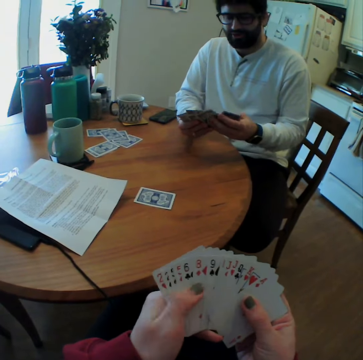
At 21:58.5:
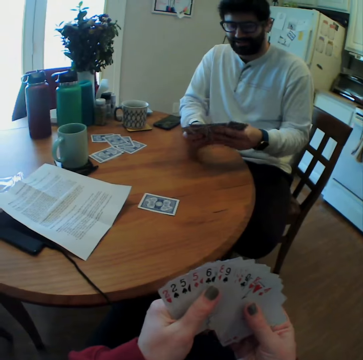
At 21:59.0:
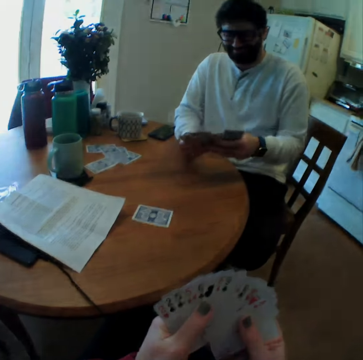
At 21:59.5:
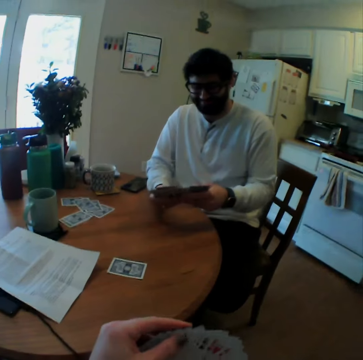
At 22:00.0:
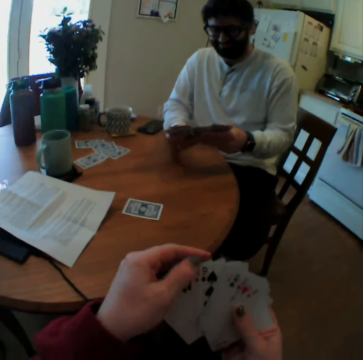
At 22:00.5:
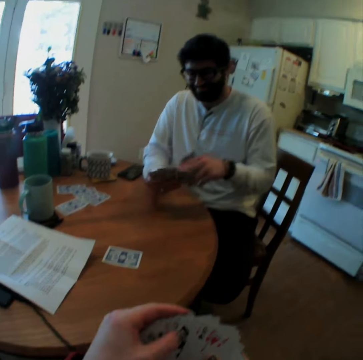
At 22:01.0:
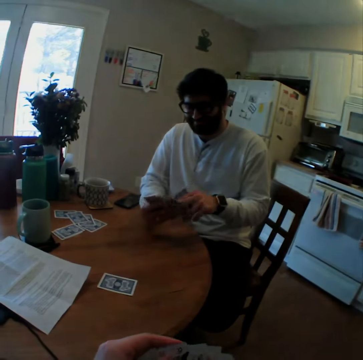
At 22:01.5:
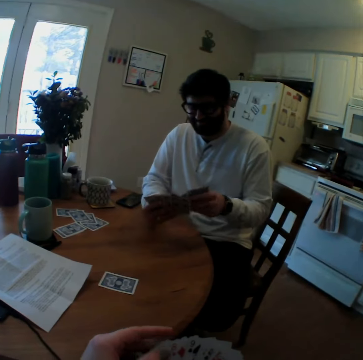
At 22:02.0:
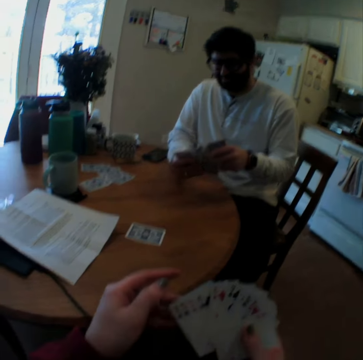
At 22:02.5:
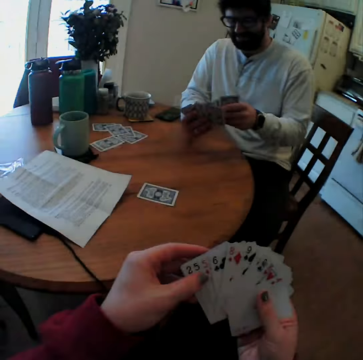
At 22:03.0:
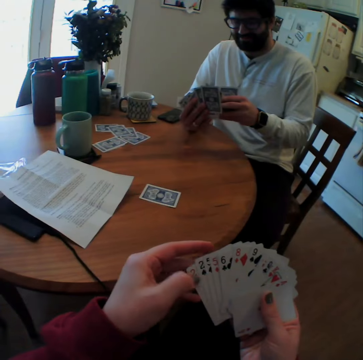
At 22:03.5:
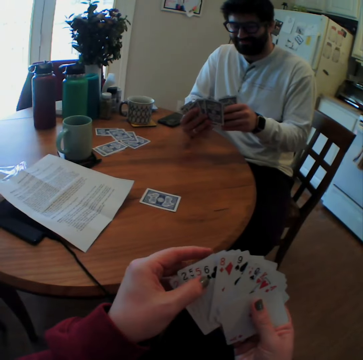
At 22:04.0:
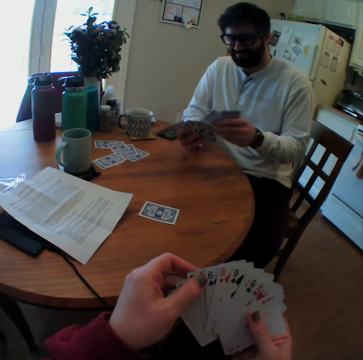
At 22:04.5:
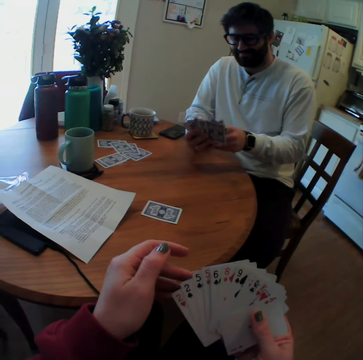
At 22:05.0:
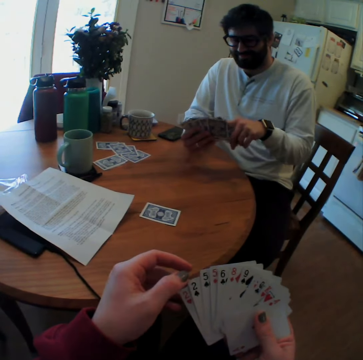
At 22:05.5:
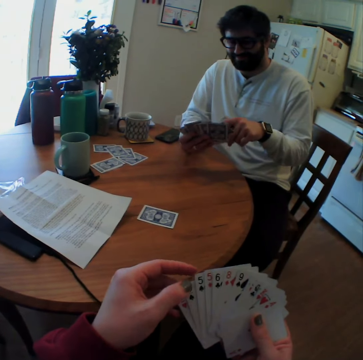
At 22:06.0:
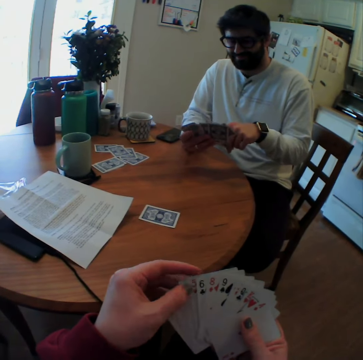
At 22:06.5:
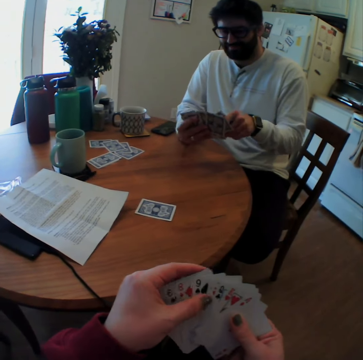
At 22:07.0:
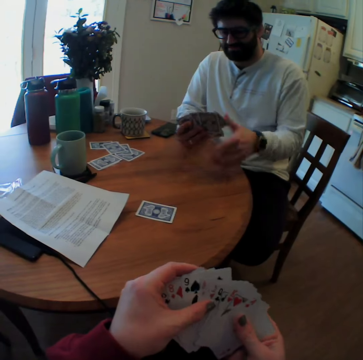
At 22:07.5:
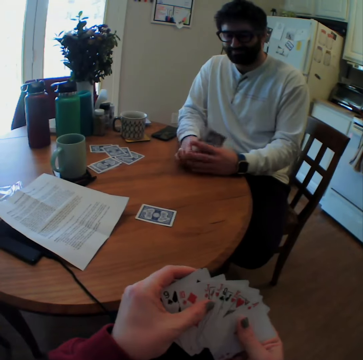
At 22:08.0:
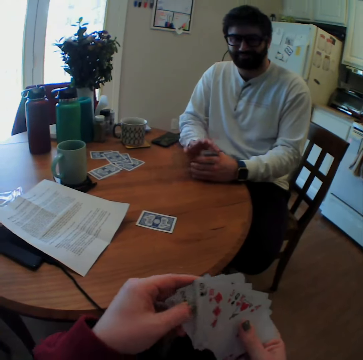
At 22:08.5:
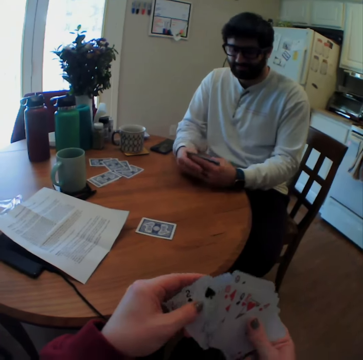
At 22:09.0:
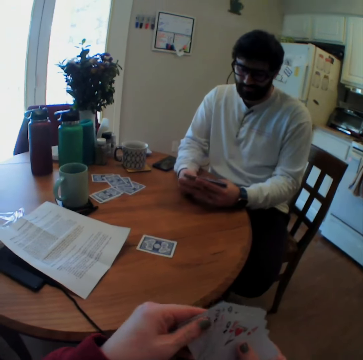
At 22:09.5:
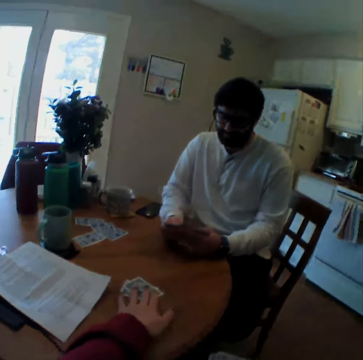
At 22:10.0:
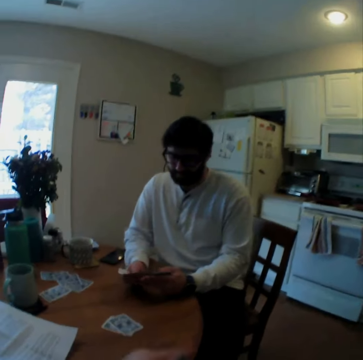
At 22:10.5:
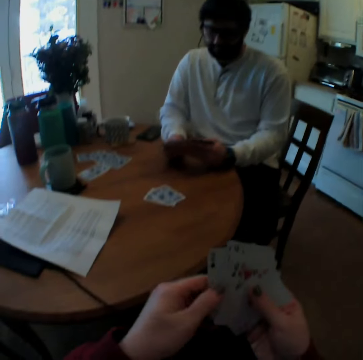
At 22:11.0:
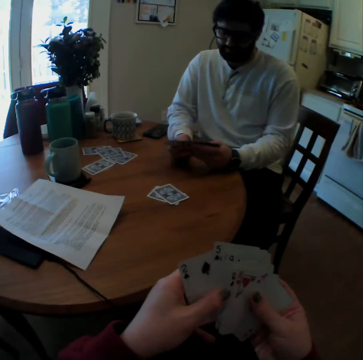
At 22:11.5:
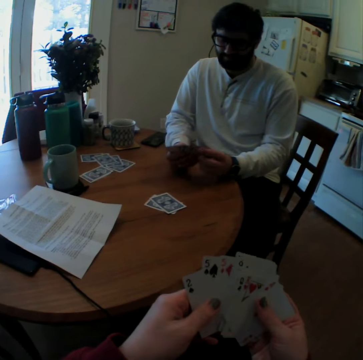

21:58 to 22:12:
The camera wearer counts cards. They arrange playing cards. They speak. A man mixes cards. The man puts cards together. The camera wearer puts a card on a table. They play card games with the man.

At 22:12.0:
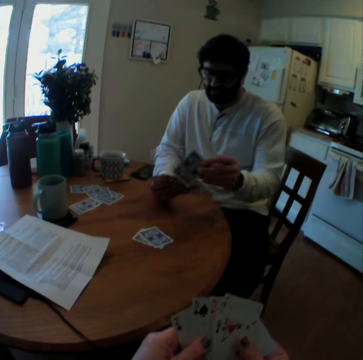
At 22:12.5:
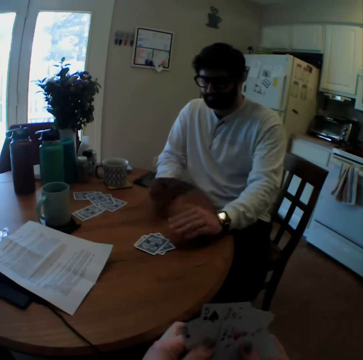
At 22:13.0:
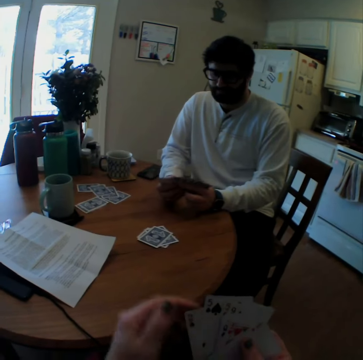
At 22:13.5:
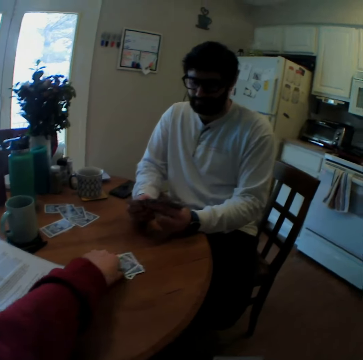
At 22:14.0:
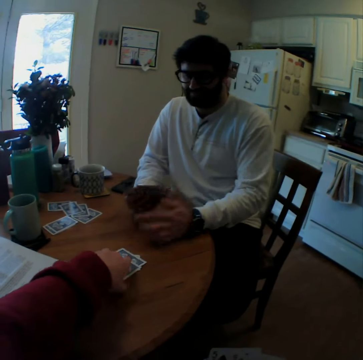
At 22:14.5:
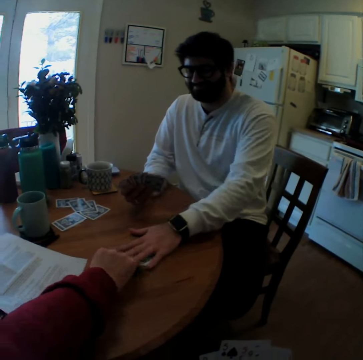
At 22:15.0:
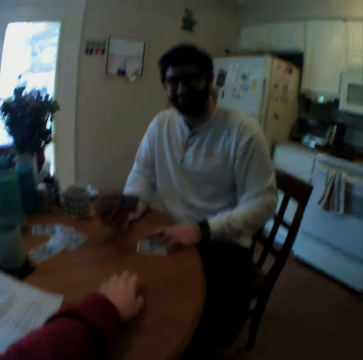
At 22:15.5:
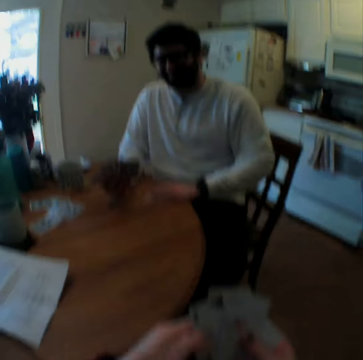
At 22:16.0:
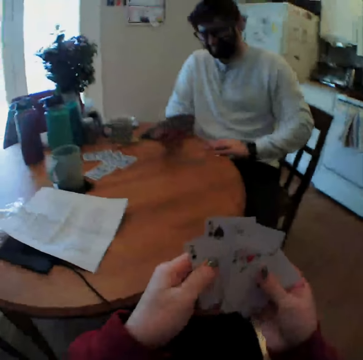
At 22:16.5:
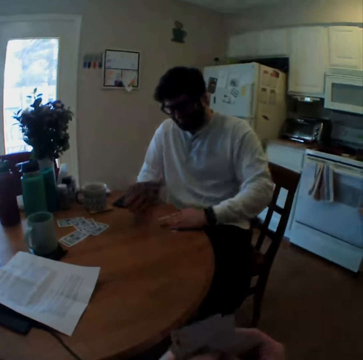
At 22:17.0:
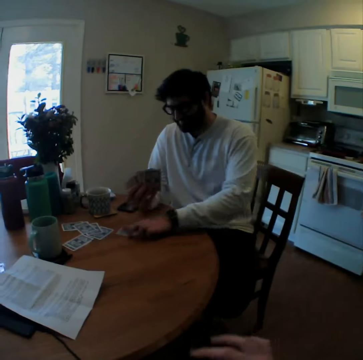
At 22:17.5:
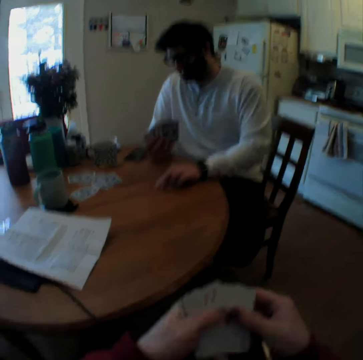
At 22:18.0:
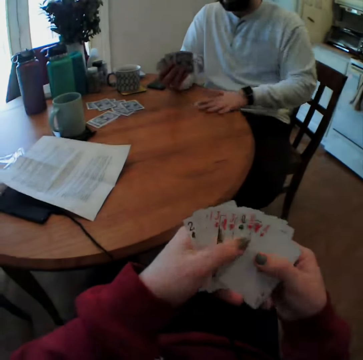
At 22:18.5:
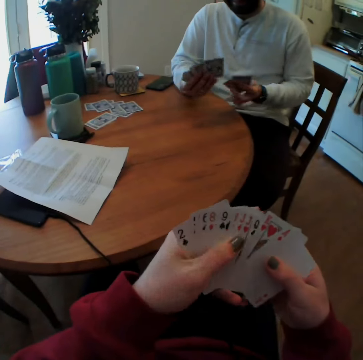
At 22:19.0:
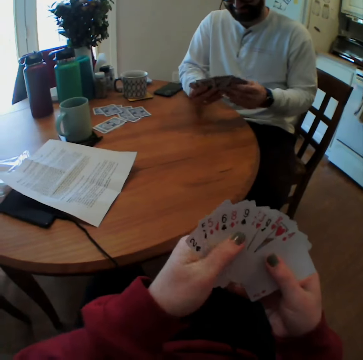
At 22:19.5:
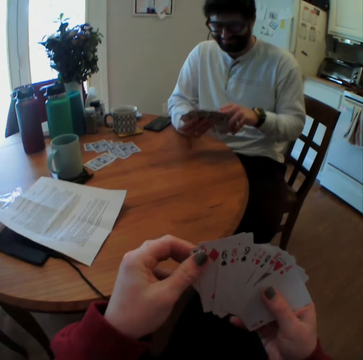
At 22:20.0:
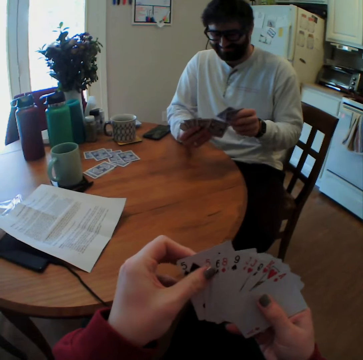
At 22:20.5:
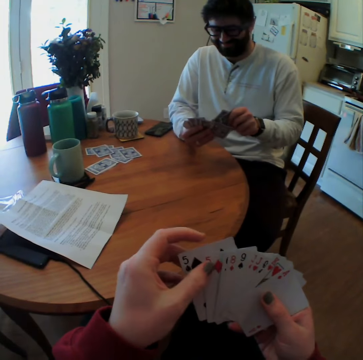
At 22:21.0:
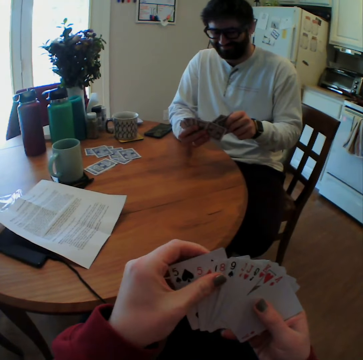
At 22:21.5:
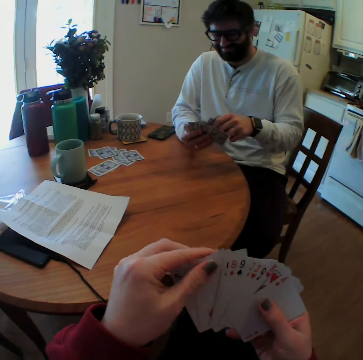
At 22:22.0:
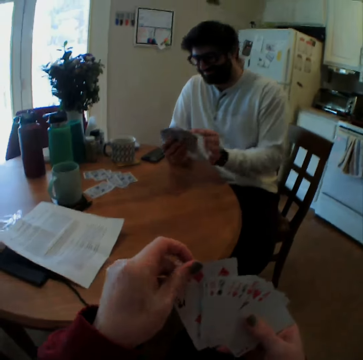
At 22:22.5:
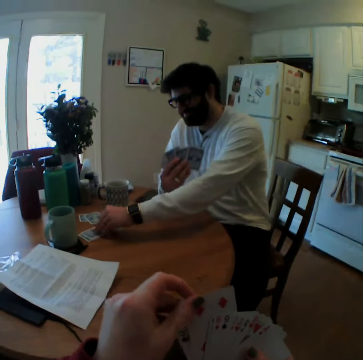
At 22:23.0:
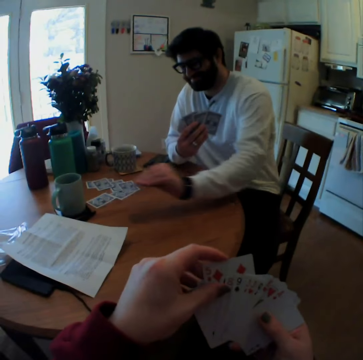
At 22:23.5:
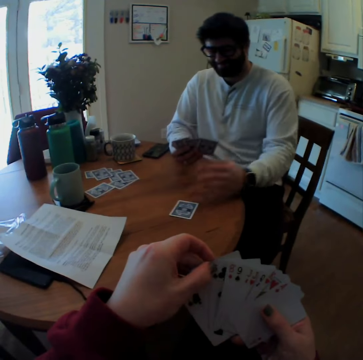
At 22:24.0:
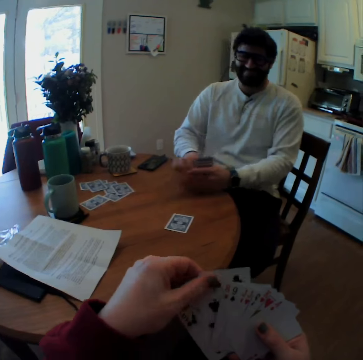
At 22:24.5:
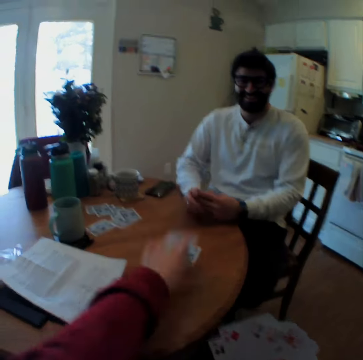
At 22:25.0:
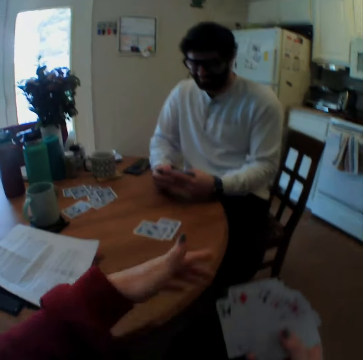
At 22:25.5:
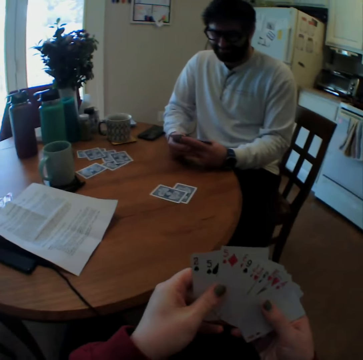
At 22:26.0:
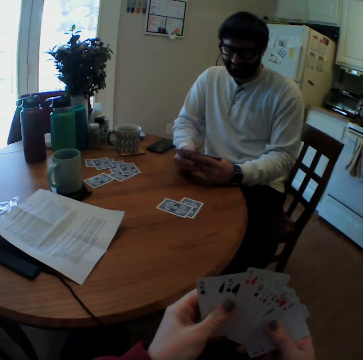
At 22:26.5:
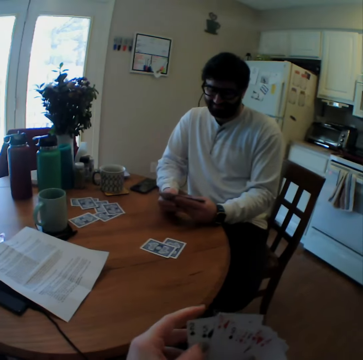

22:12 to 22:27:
A man puts a card on a table. The camera wearer laughs. They touch a playing card on the table. The man touches the hand of the camera wearer. The man moves the playing card and pulls cards. The man puts aside the playing card. The camera wearer arranges playing cards. The man pushes cards and takes some playing cards. The man arranges playing cards. The camera wearer laughs. The man moves a playing card on the table. The camera wearer puts a card on the table. They play card games with the man.

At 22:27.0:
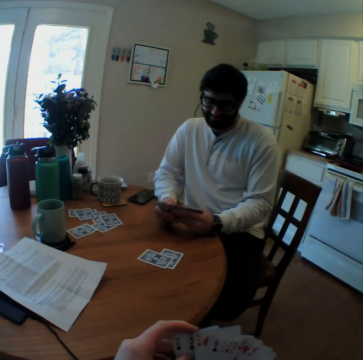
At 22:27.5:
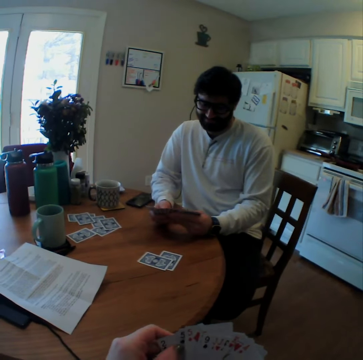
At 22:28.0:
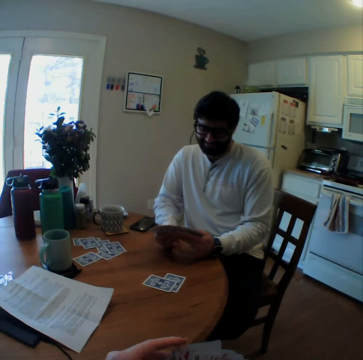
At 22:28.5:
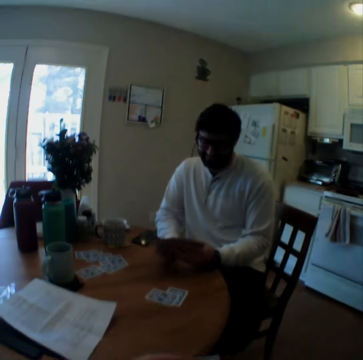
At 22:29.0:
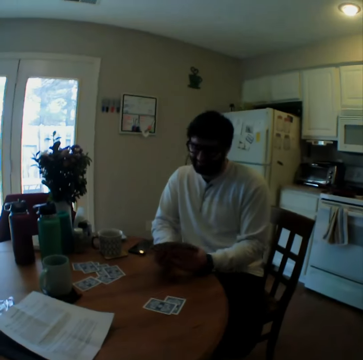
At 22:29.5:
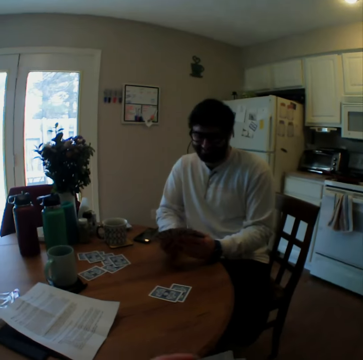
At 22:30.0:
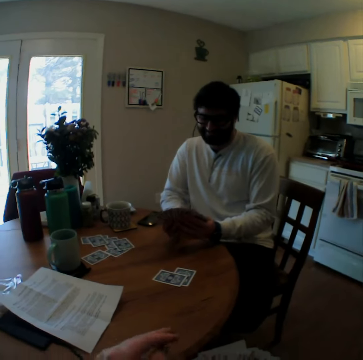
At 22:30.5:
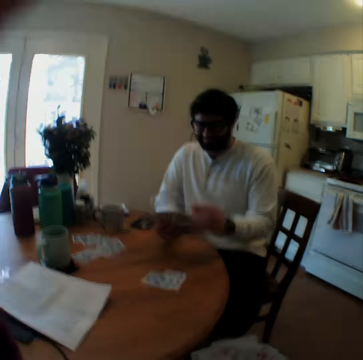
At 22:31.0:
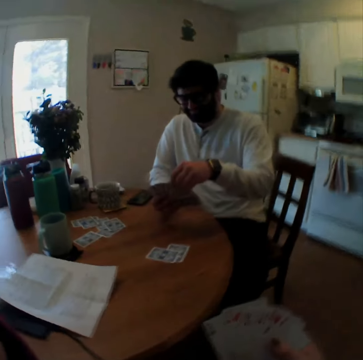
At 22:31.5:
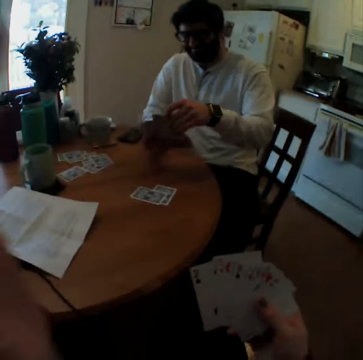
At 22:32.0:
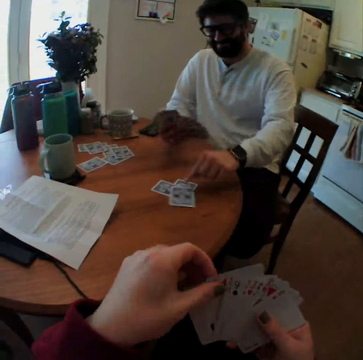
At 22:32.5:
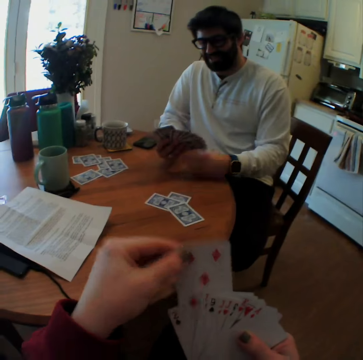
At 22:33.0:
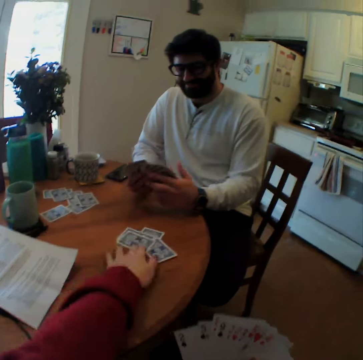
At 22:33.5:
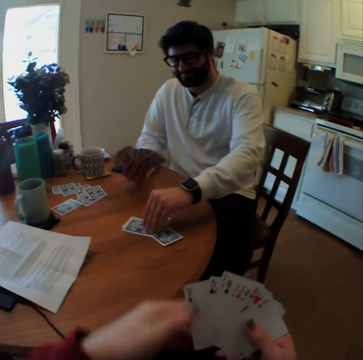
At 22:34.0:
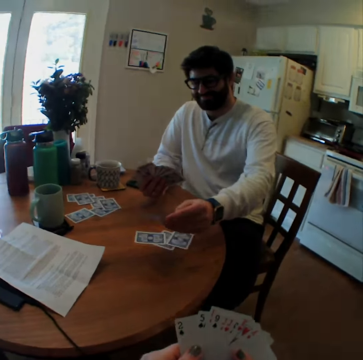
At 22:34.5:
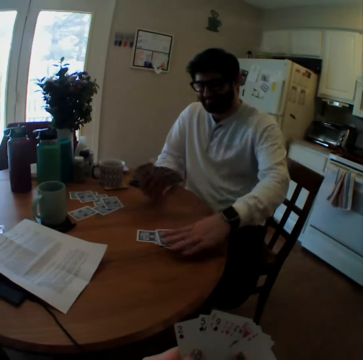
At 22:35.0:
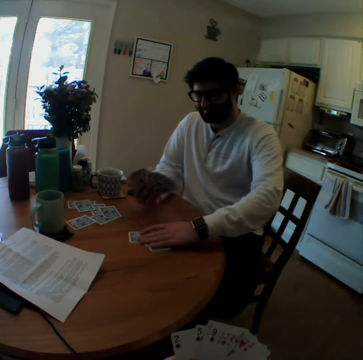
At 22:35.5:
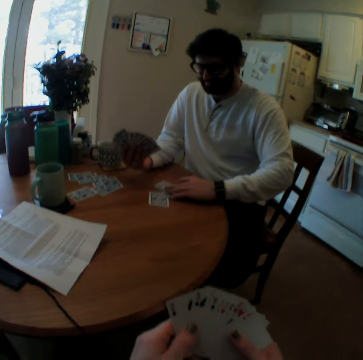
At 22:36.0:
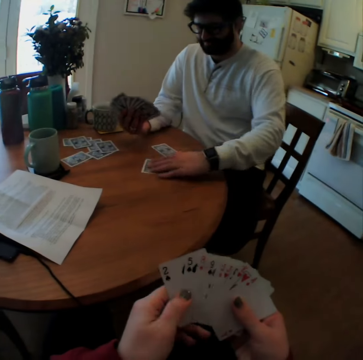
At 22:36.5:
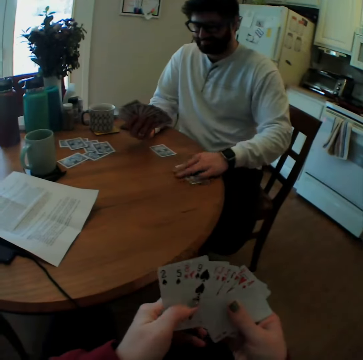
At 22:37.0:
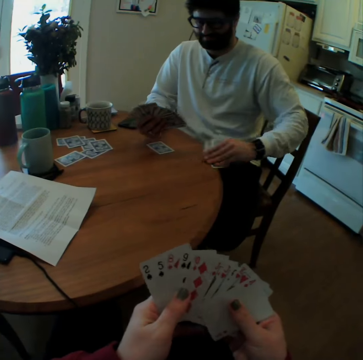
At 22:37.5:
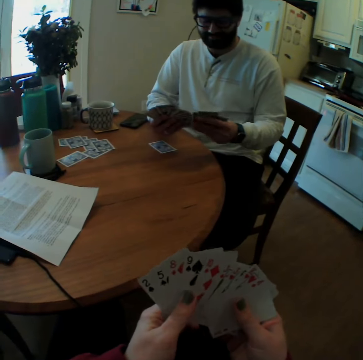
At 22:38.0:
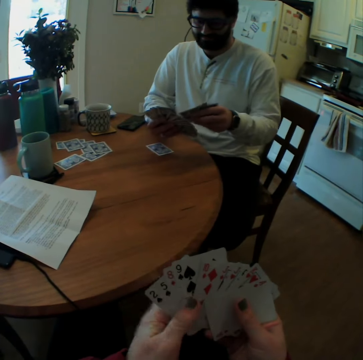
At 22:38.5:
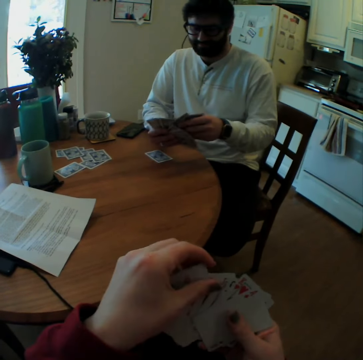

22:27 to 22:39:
The camera wearer laughs. They speak. A man counts cards. The camera wearer raises a hand. They touch the head camera. They put down the hand. The man puts a card on a table. The camera wearer plays card games with the man. They put a card on the table. The man turns a card. The man checks on the playing card, puts the playing card on the table, pulls cards, rearranges the playing cards on the table, and takes some playing cards from the table.
